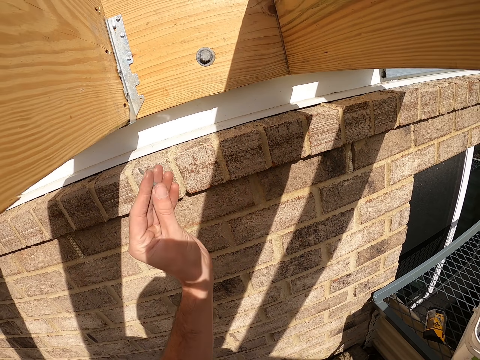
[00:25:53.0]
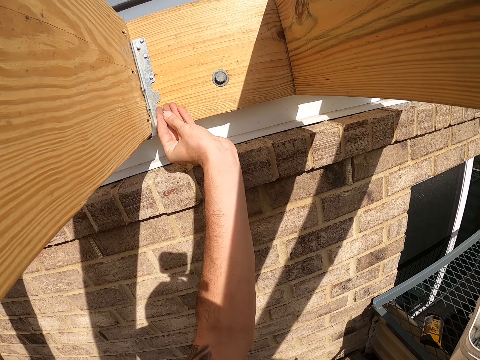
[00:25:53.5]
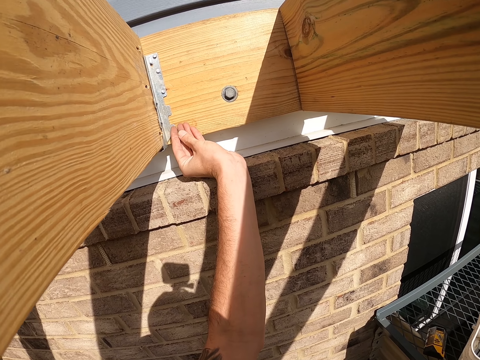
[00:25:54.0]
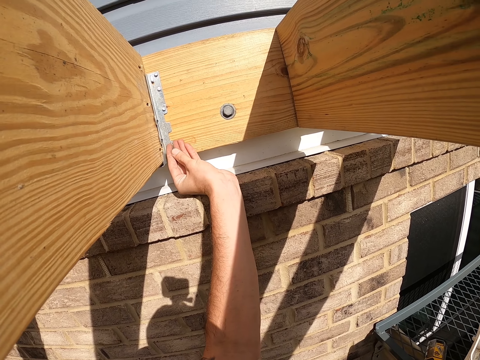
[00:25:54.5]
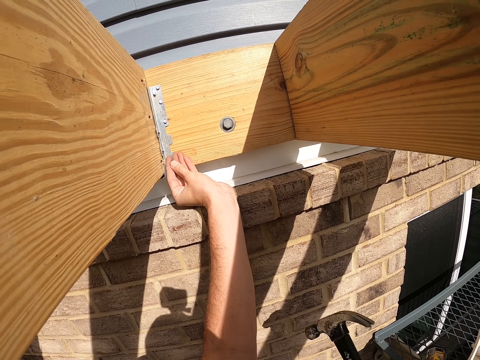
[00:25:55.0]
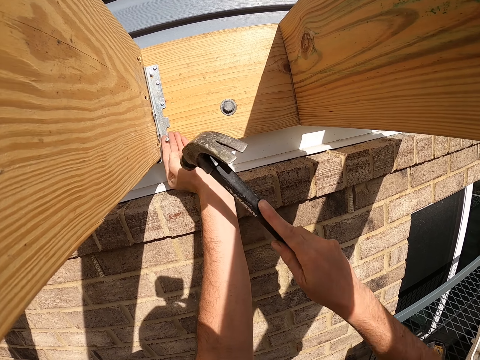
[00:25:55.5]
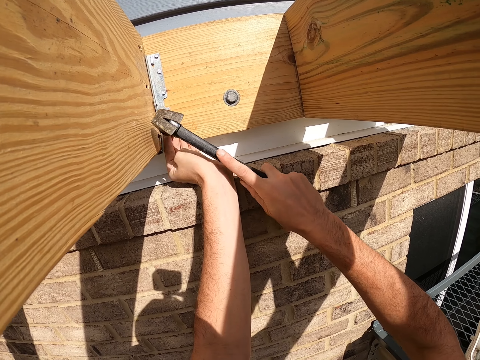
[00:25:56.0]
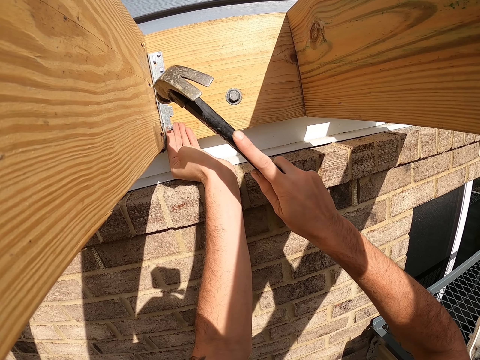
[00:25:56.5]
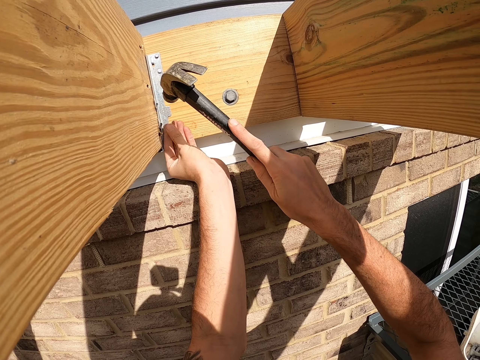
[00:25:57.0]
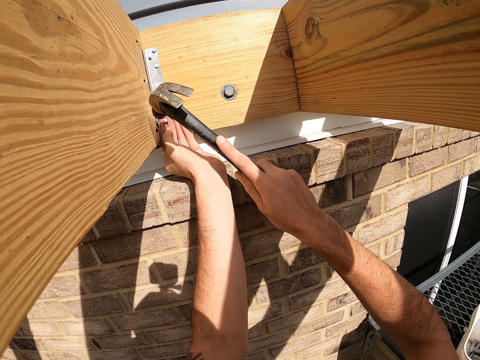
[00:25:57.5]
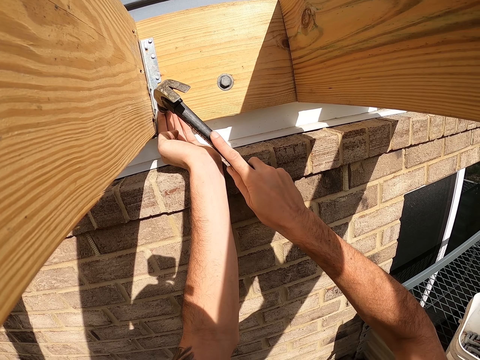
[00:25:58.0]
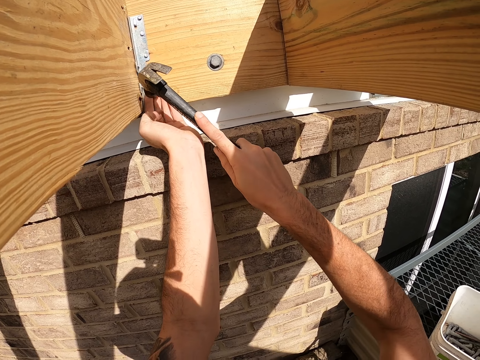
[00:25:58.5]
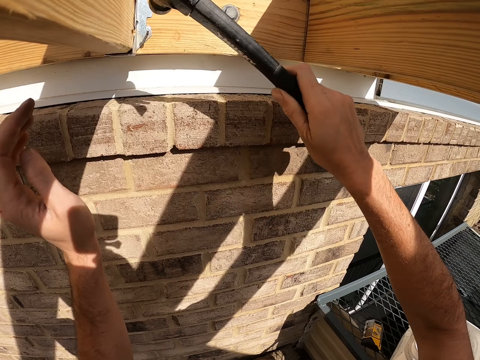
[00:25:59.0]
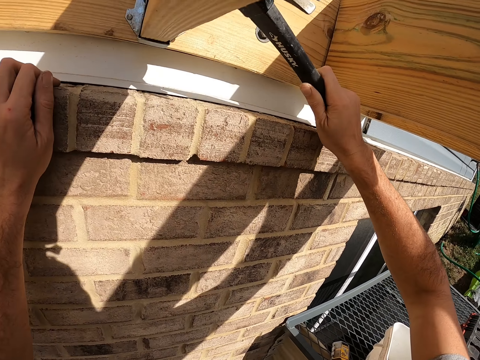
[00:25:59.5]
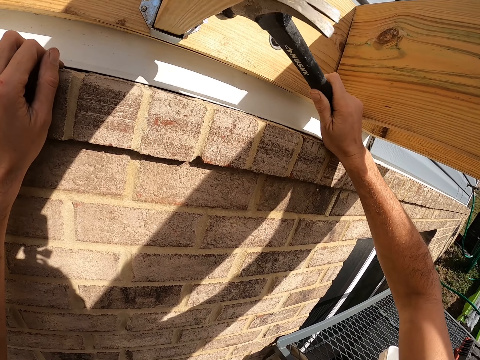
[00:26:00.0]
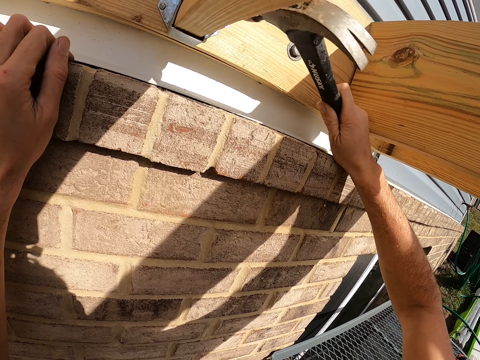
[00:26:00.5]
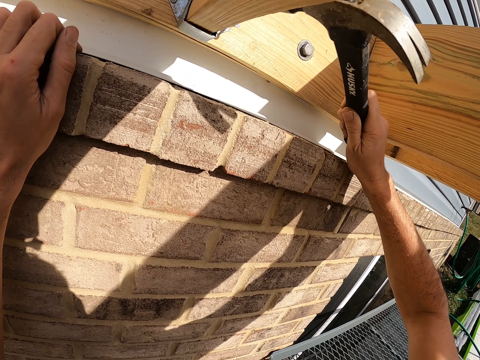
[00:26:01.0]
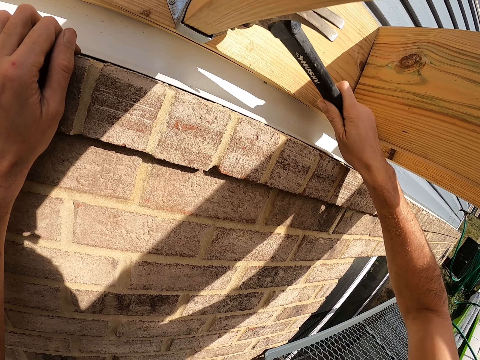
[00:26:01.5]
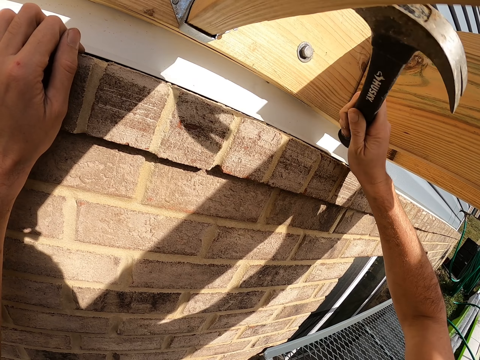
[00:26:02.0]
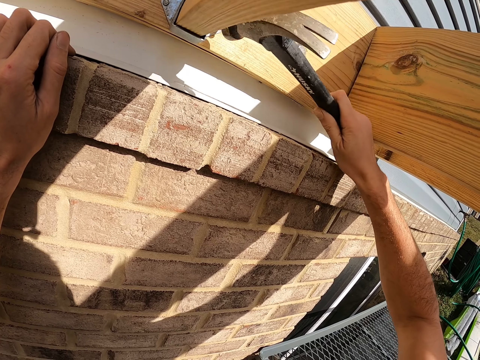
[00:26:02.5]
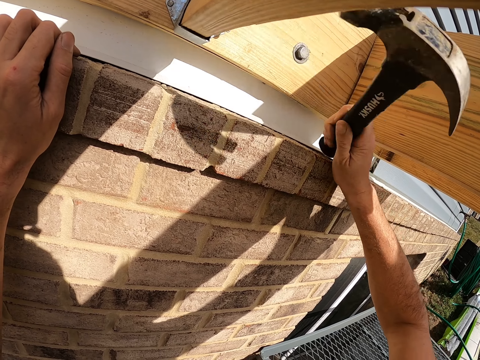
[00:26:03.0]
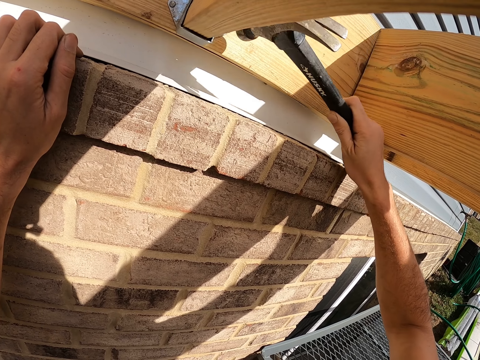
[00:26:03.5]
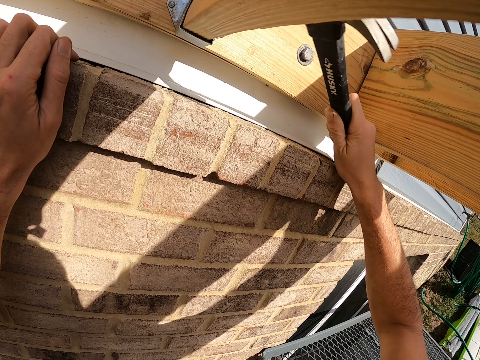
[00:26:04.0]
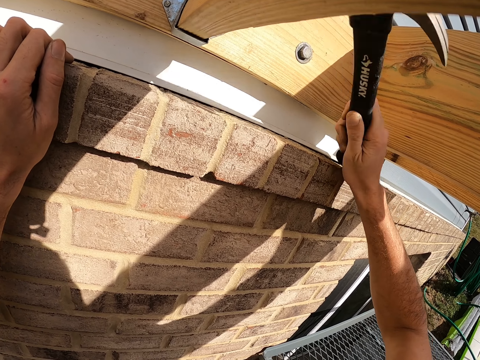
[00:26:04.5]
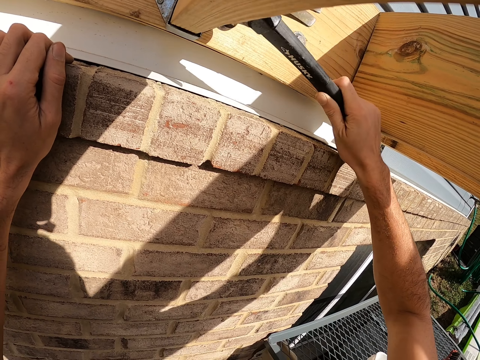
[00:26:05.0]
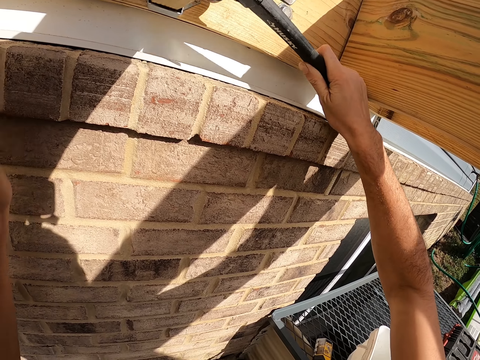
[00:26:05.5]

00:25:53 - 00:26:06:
The camera wearer looks around. He places the nail on the metal. He hits the nail with a hammer. He places his hand on the wall.

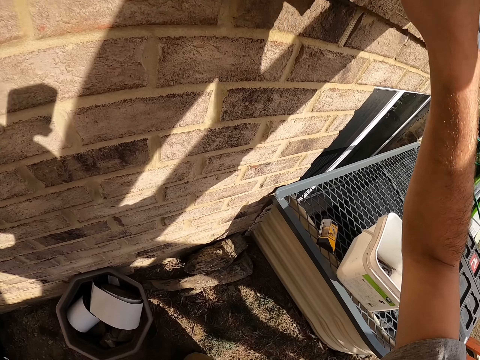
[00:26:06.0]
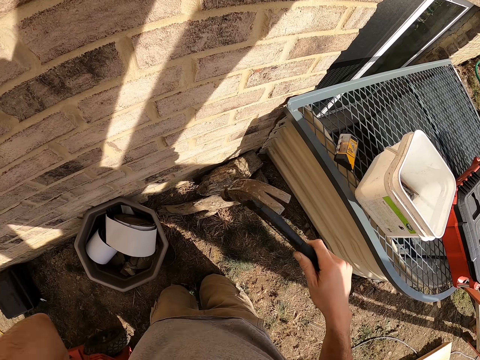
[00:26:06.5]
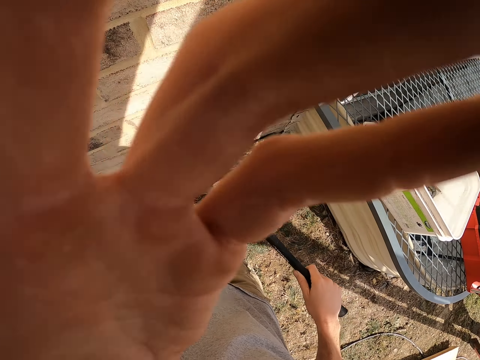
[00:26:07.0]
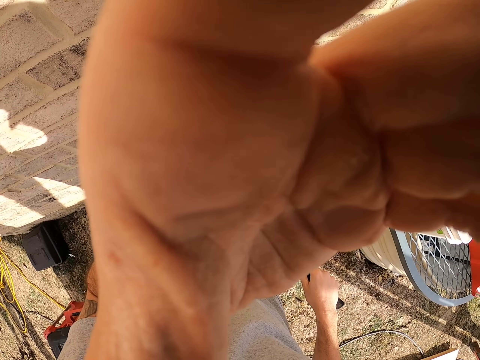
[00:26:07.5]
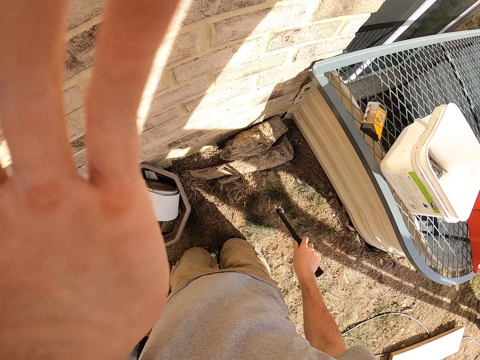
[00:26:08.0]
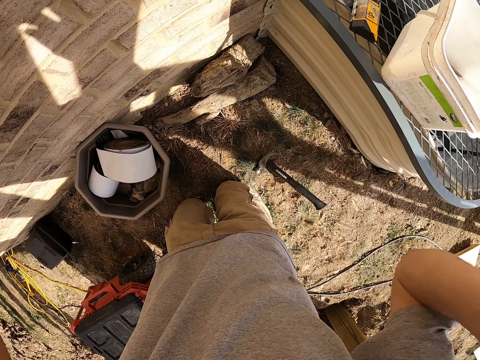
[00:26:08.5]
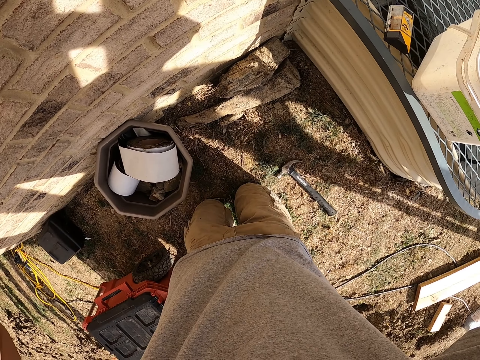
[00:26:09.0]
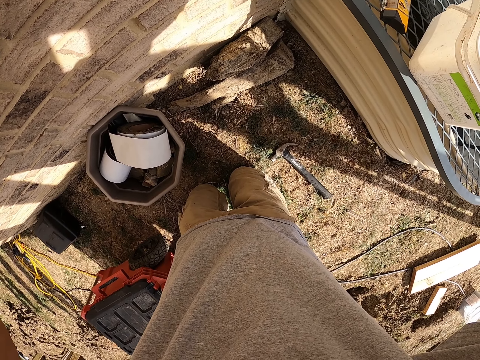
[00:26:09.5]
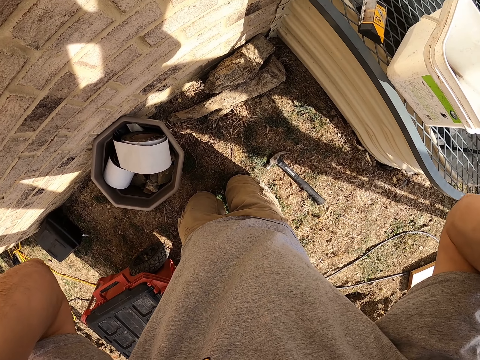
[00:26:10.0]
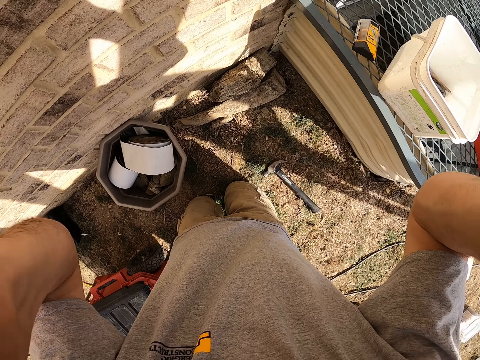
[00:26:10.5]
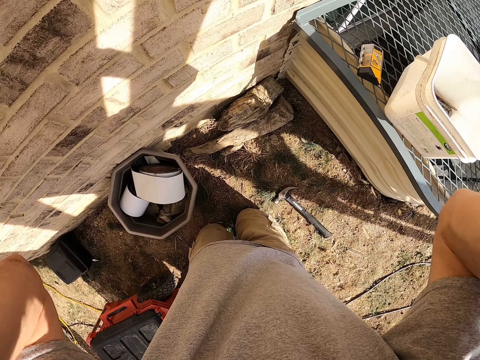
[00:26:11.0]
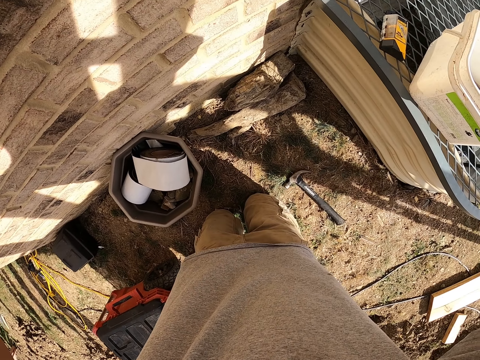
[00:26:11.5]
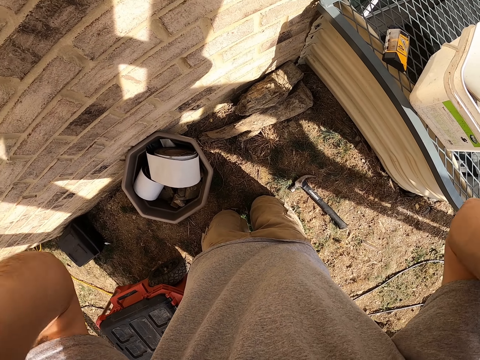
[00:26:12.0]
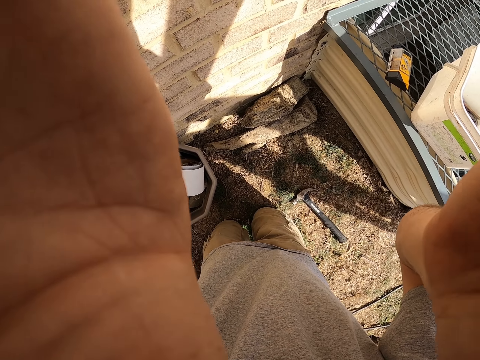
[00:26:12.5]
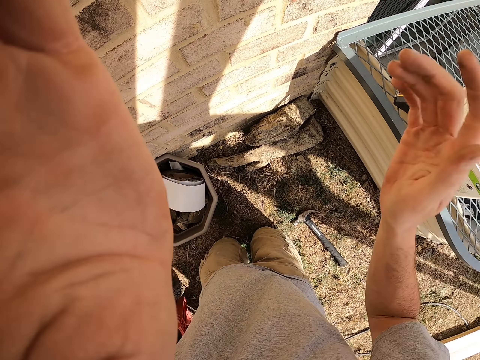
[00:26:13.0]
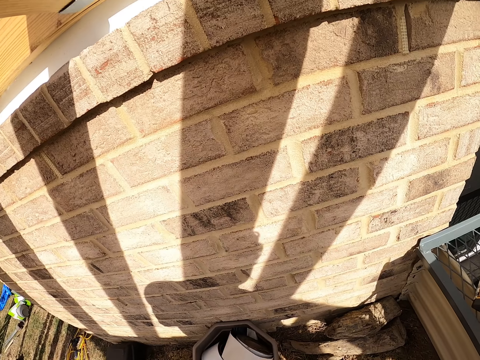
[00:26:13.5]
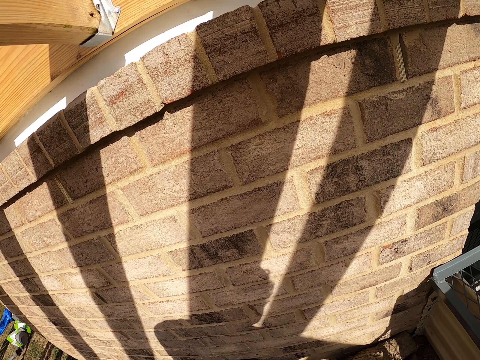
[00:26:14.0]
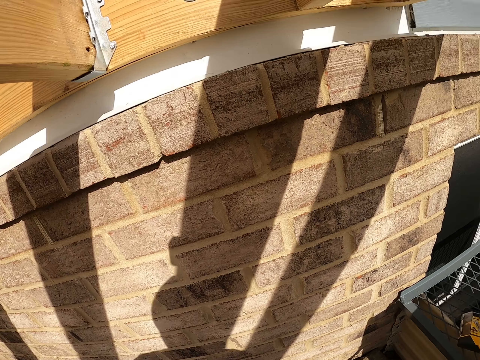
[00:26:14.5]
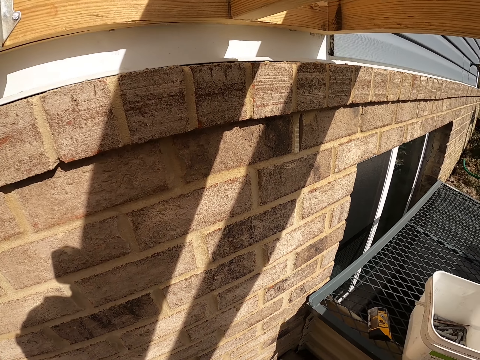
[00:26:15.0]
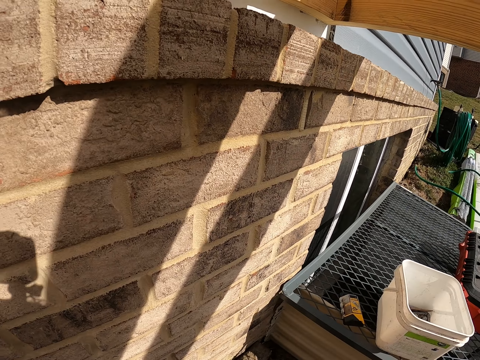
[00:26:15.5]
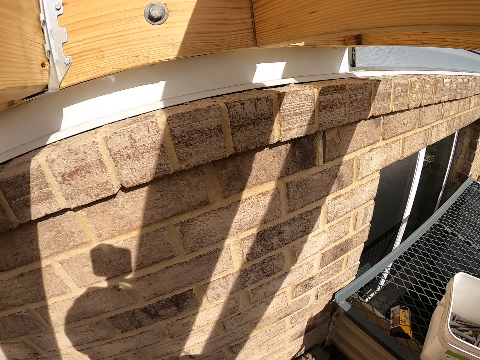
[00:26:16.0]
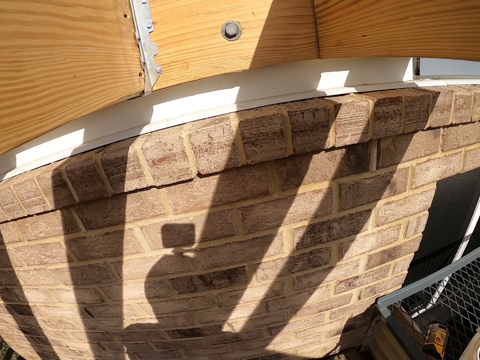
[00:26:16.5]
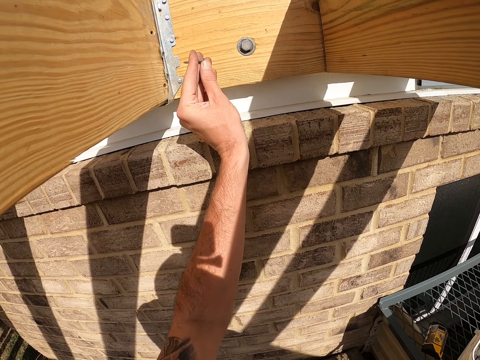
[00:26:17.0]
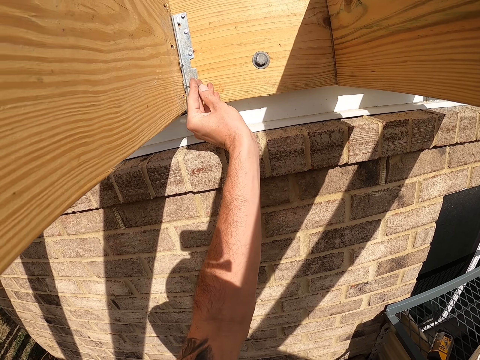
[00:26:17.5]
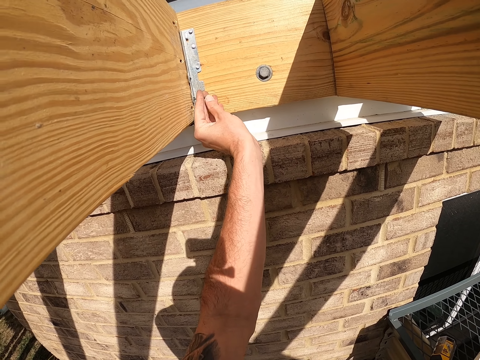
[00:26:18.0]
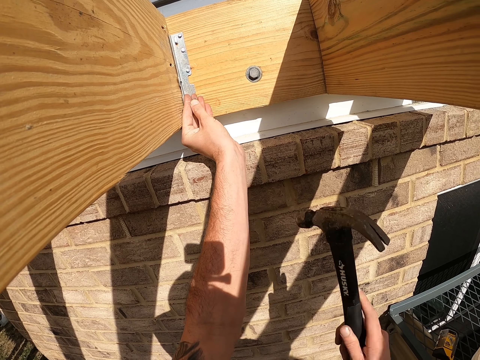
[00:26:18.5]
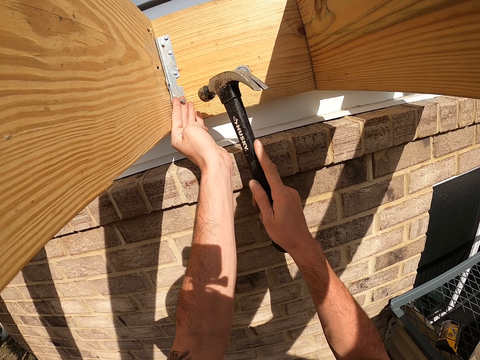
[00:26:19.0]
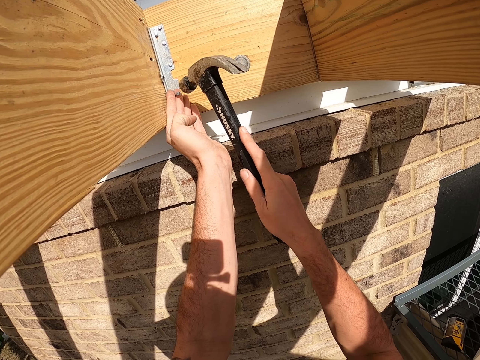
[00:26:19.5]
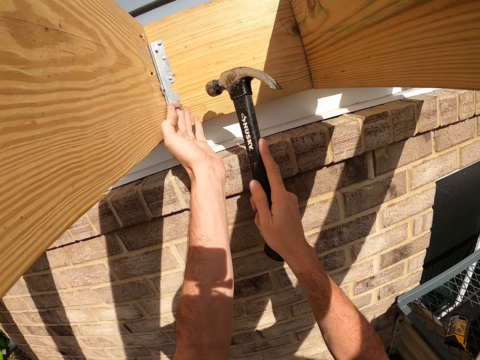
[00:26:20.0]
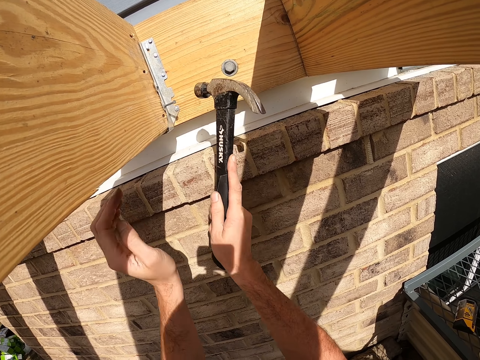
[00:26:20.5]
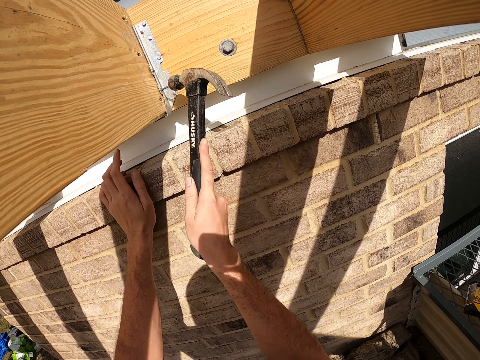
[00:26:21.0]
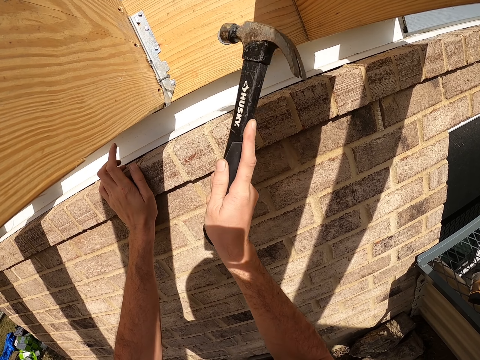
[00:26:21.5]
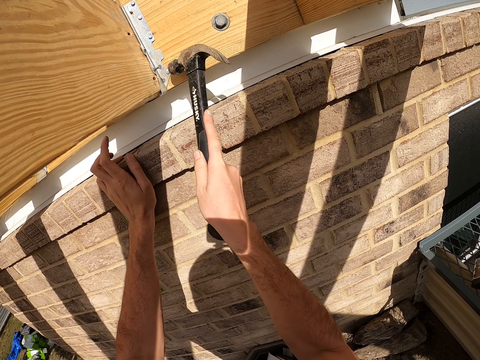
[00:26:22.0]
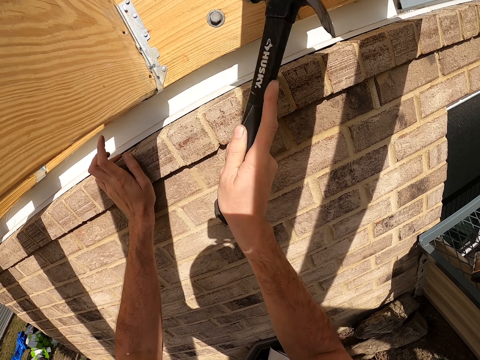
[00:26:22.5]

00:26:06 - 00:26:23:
The camera wearer places the hammer on the ground. He looks around. He places the nail on the metal. He hits the nail with the hammer. He places his hand on the wall.
